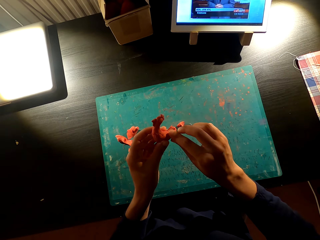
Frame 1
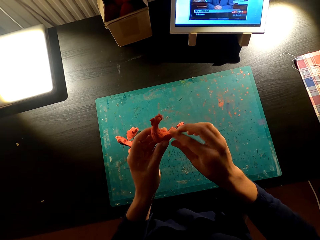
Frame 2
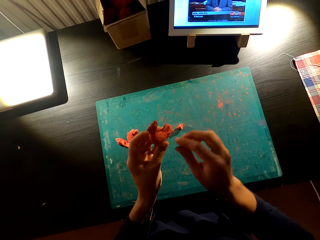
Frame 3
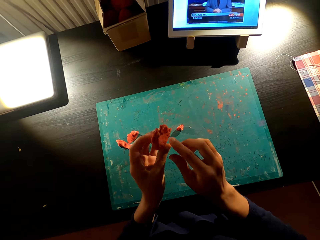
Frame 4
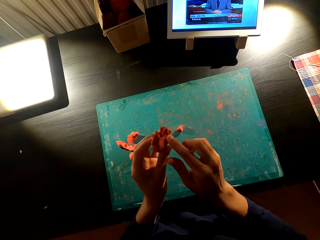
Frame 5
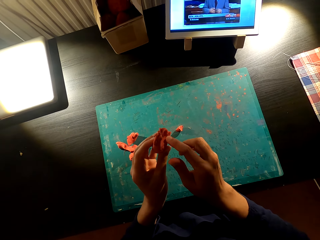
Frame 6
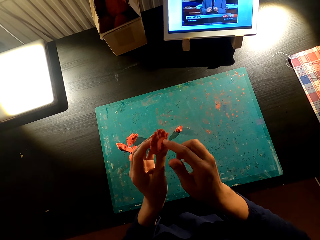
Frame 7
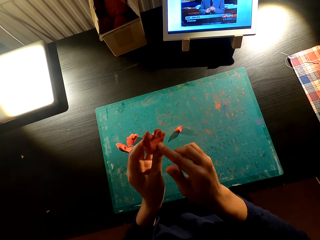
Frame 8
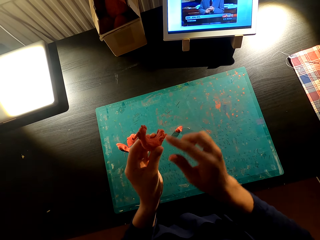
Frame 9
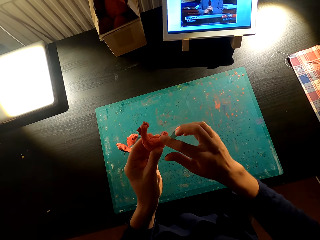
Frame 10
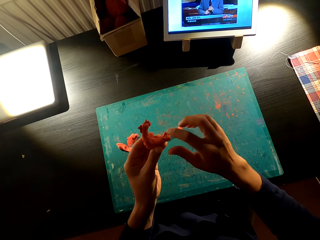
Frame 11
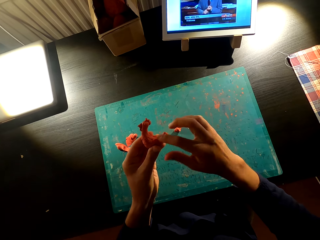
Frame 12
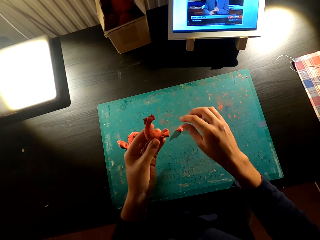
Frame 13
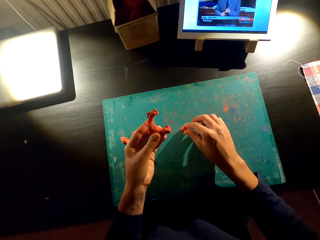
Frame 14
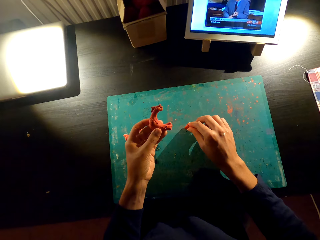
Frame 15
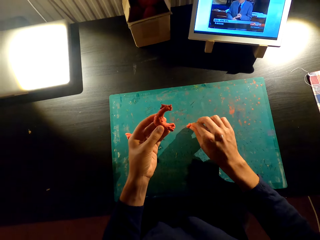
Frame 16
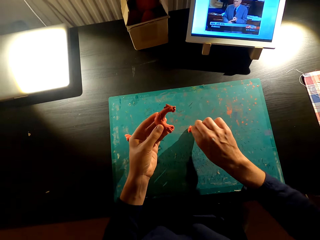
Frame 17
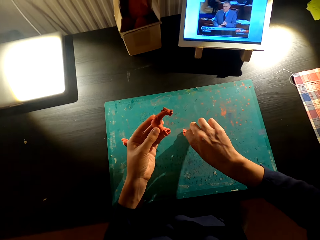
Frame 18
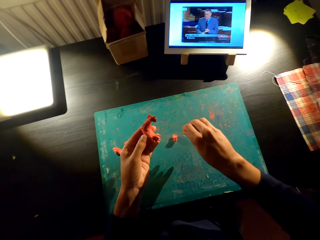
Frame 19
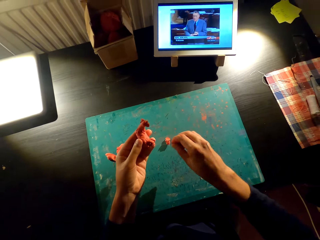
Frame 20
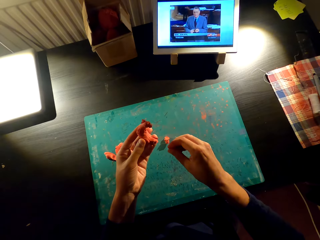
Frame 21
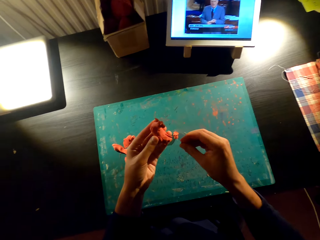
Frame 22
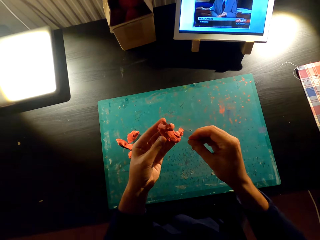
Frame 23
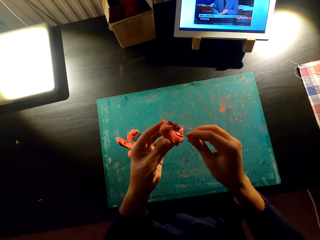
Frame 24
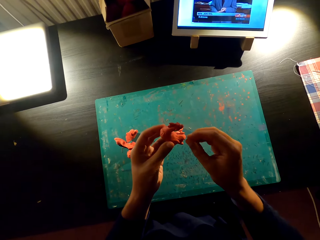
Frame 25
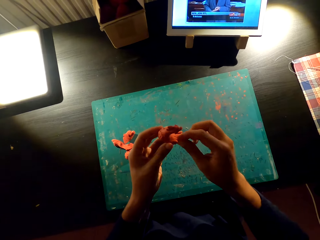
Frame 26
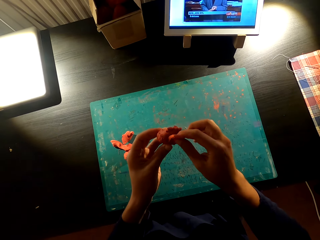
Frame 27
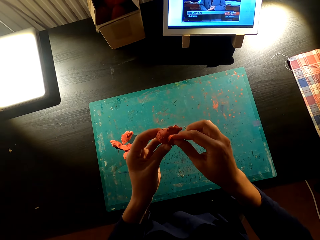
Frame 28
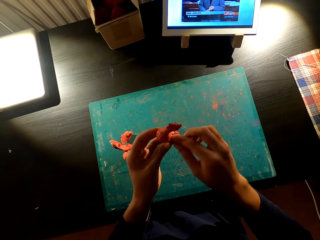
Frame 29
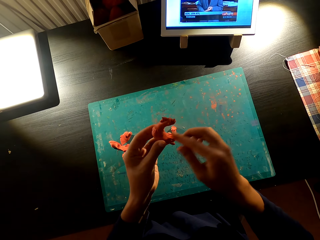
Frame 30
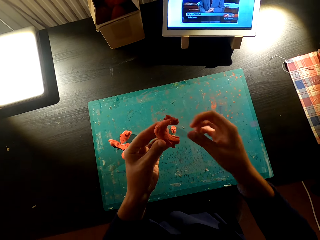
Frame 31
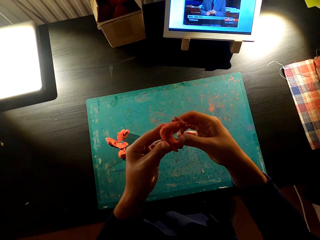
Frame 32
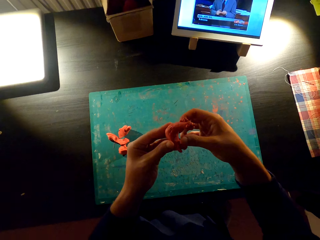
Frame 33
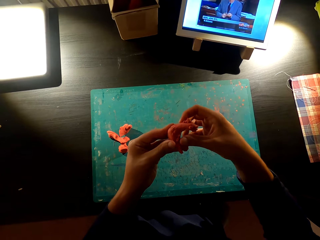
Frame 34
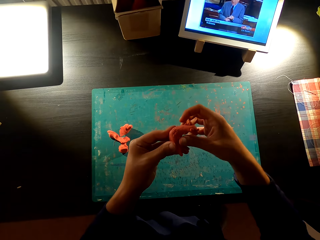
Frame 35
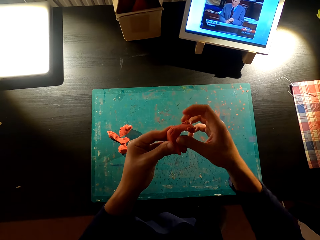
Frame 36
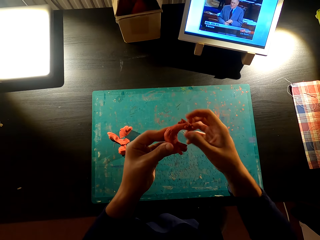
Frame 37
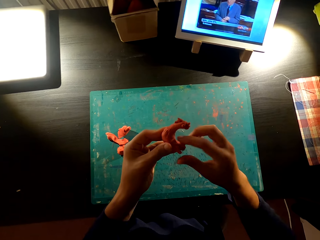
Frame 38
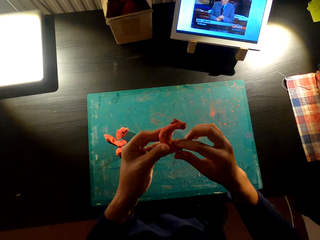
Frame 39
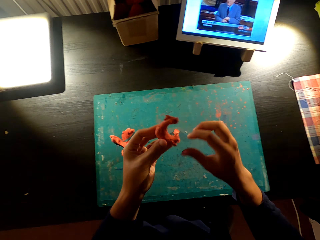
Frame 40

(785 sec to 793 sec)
The camera wearer cuts the model on the table. They fix the model on the toy.

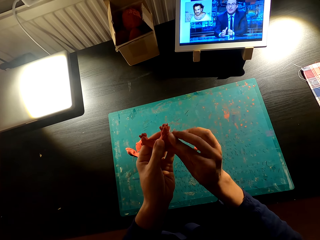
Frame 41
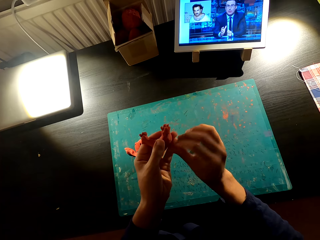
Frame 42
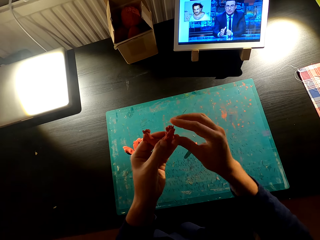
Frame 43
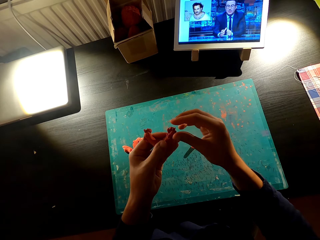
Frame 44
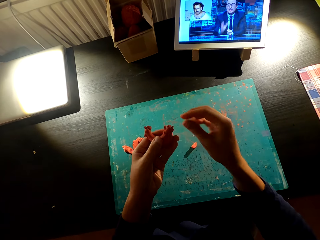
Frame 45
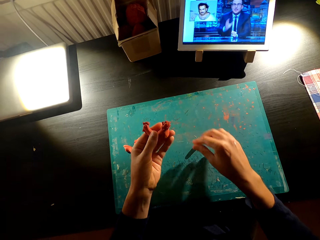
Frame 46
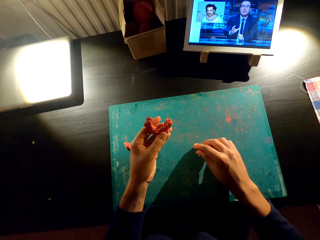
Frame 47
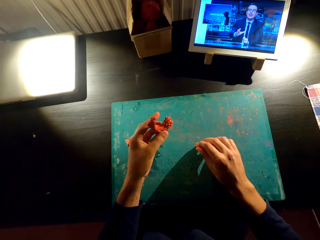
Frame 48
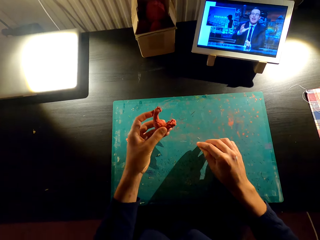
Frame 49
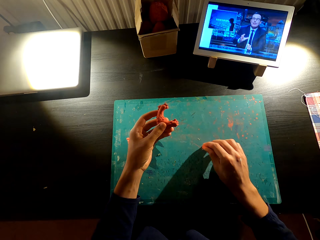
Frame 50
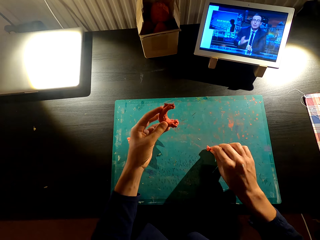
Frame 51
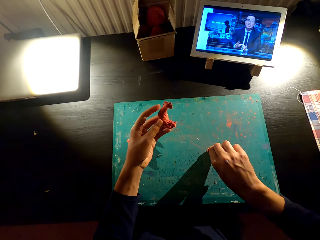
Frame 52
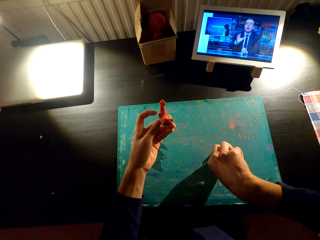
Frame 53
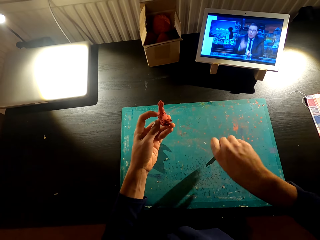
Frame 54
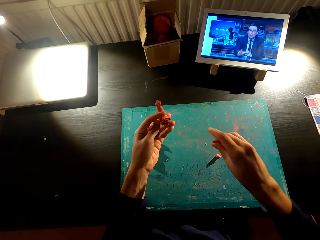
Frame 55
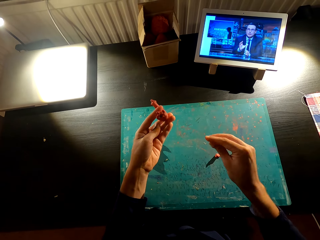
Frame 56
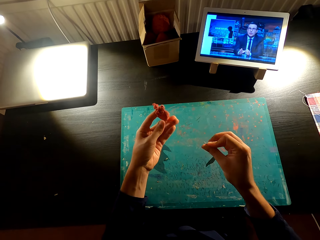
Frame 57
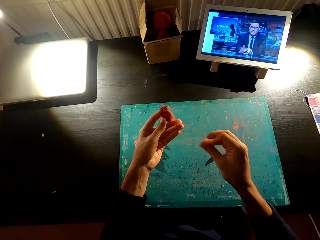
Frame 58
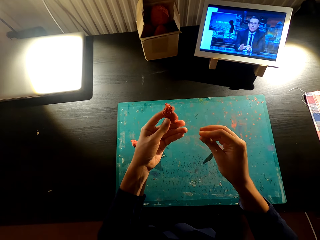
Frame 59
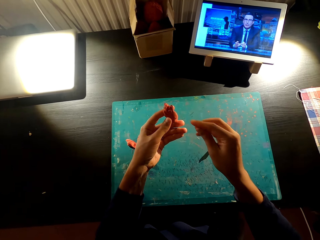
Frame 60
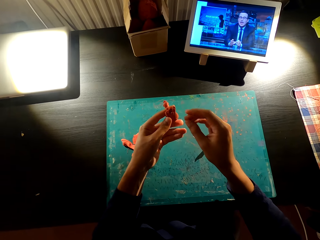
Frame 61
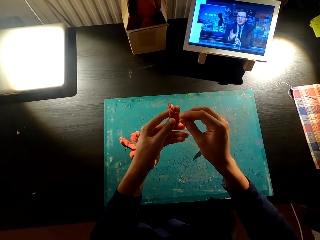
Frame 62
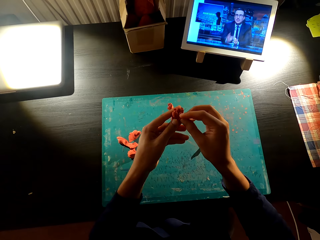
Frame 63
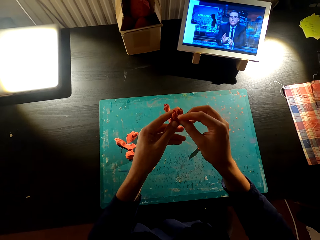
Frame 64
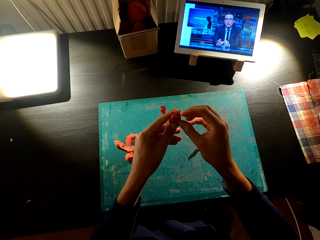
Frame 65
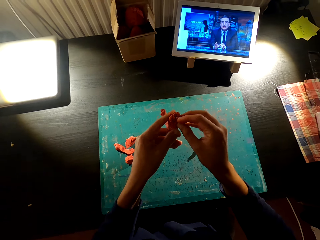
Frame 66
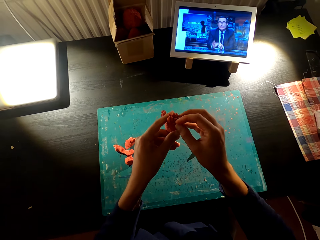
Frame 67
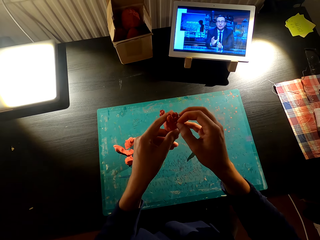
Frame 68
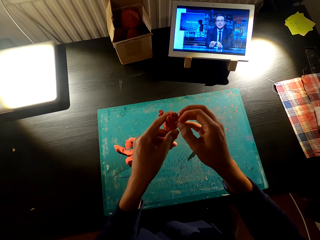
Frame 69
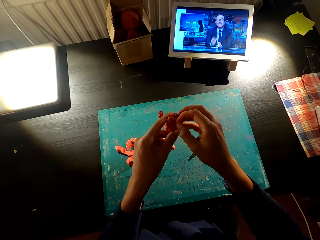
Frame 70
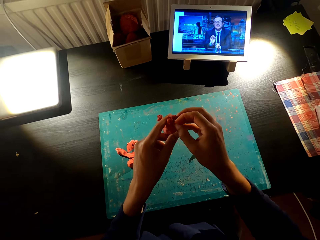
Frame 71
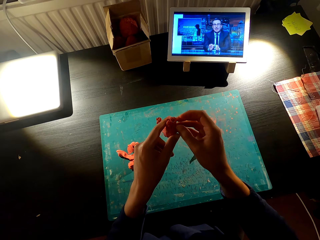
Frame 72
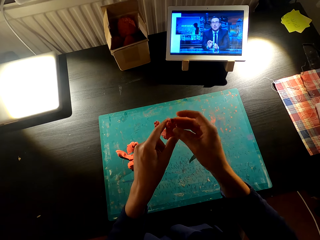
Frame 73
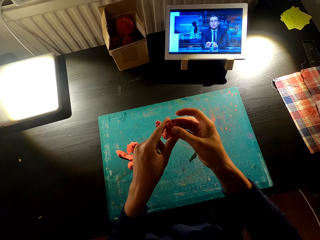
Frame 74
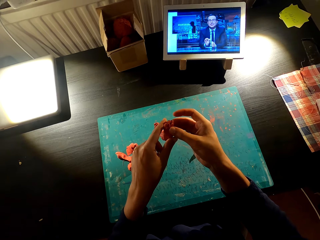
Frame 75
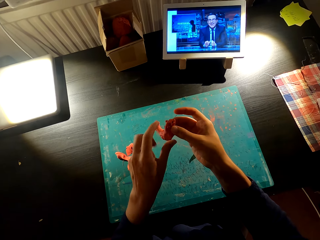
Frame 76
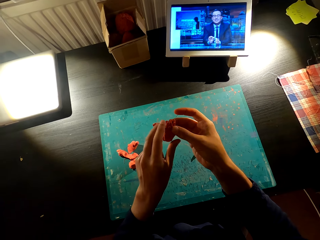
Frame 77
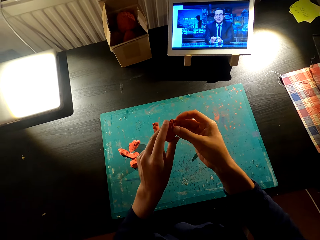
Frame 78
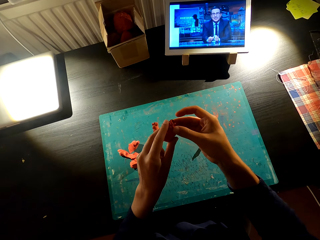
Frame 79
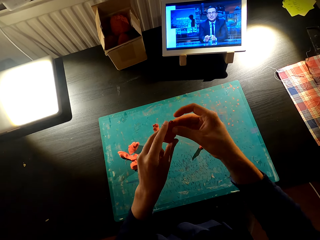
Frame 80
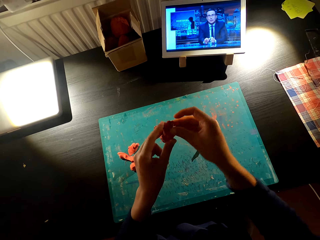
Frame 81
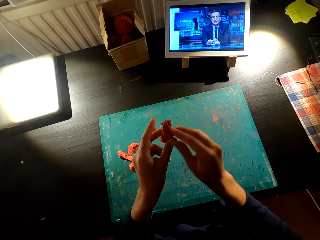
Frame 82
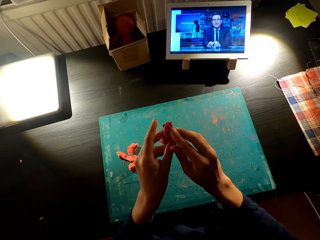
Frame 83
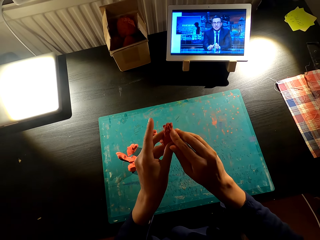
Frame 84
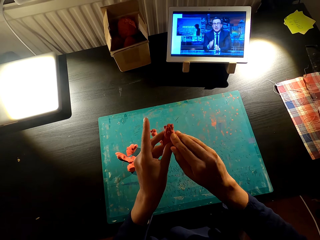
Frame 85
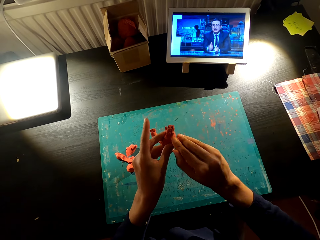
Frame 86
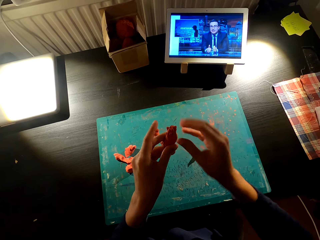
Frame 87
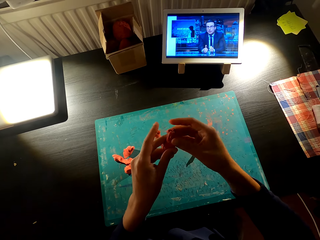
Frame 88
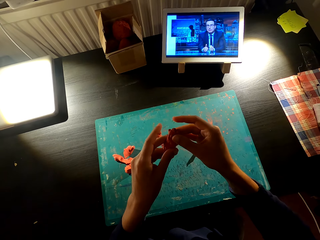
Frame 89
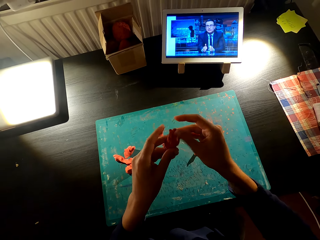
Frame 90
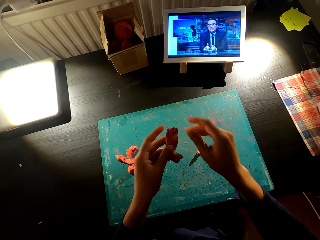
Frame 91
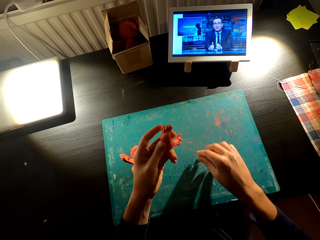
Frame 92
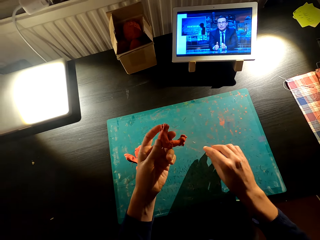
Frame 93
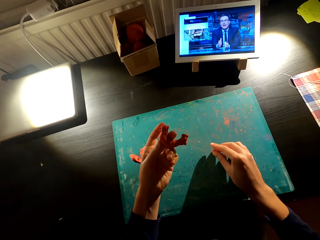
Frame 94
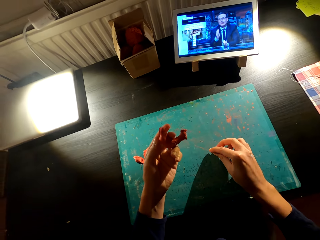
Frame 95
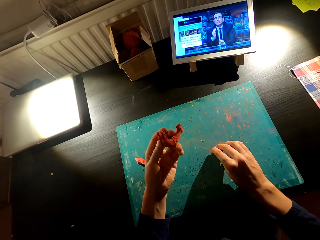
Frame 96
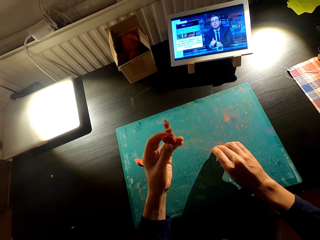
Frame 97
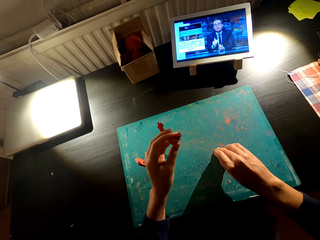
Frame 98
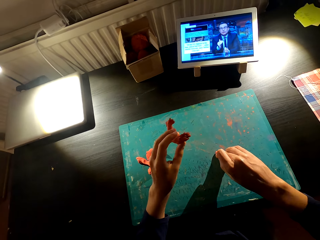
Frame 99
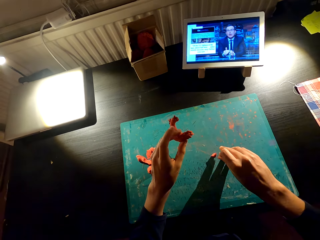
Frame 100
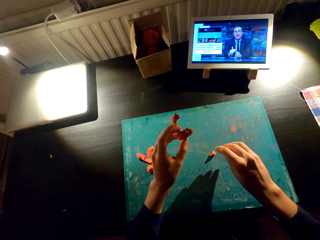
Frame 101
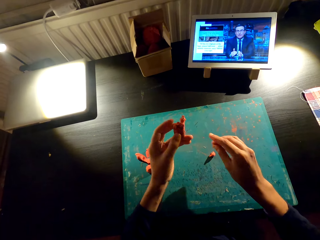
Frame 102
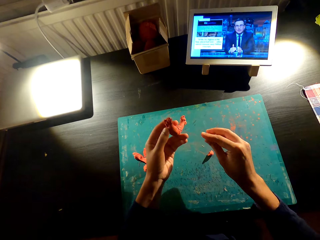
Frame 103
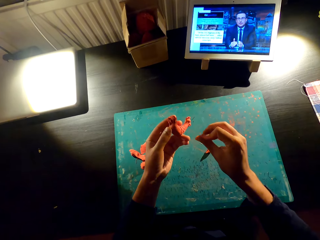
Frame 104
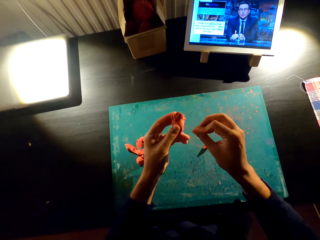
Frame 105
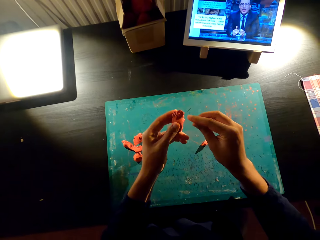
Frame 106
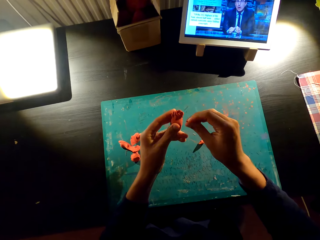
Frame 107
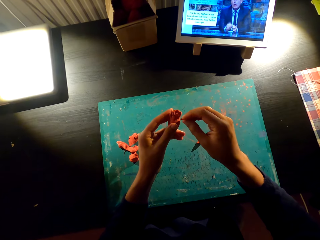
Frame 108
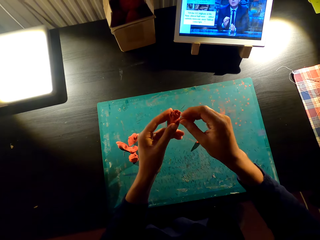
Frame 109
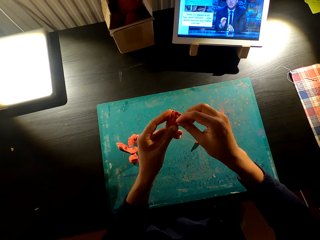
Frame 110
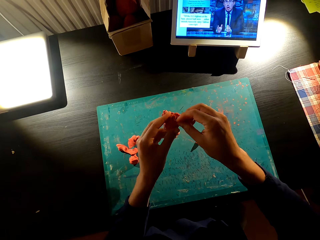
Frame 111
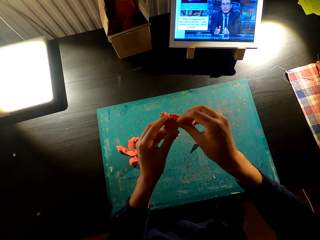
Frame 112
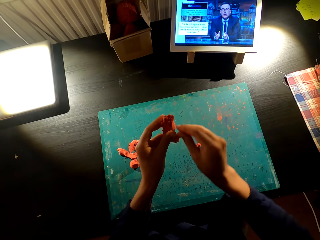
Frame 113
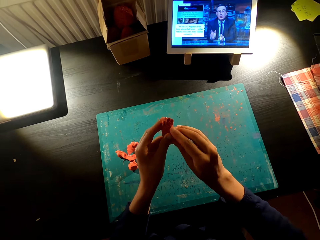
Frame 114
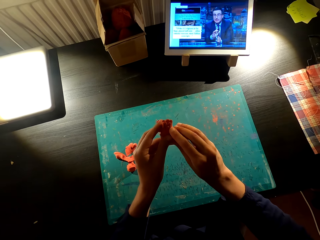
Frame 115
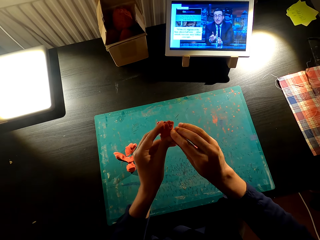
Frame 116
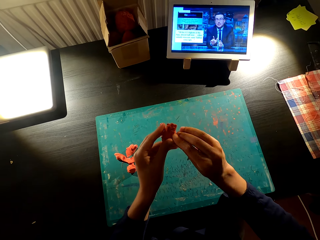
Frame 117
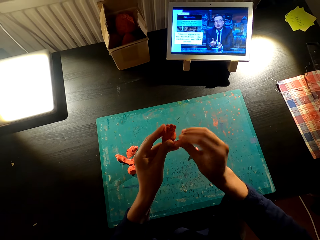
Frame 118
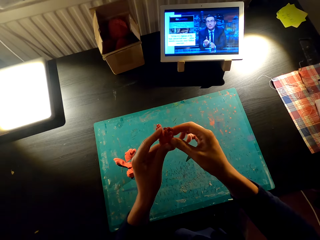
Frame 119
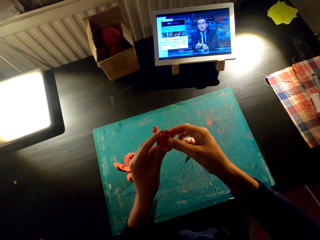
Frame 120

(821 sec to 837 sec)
The camera wearer picks up clay. He cuts something on the table with his right hand. He holds something with his hands. He attaches the clay together. He cuts the clay on the table with his right hand. He holds something with his hands. He attaches the clay together.
